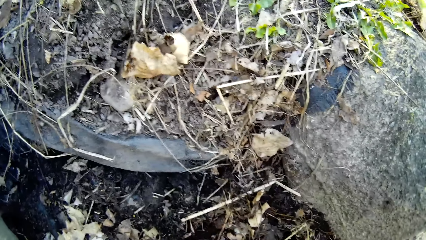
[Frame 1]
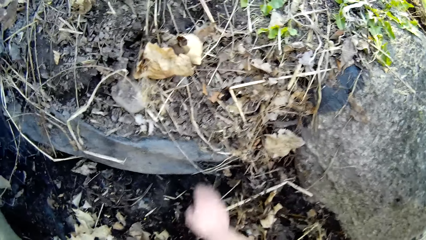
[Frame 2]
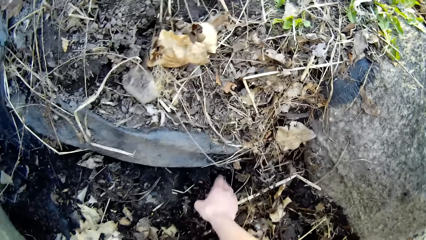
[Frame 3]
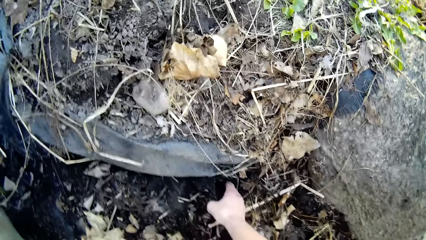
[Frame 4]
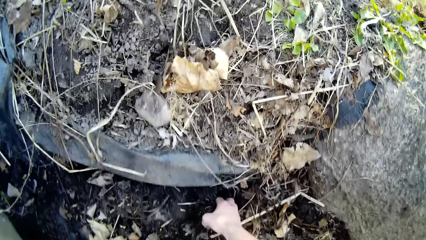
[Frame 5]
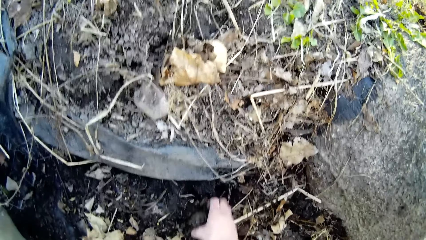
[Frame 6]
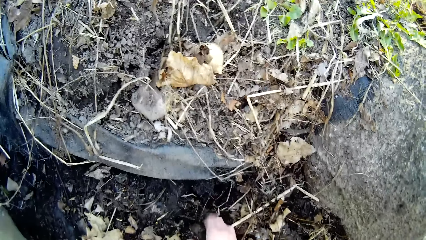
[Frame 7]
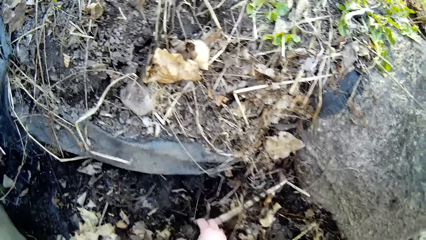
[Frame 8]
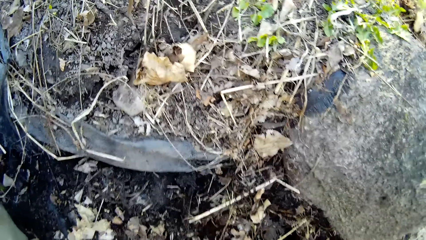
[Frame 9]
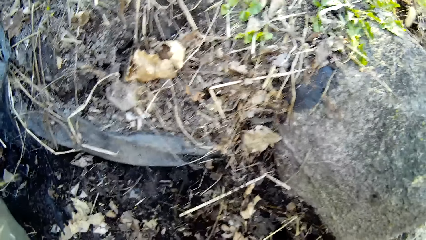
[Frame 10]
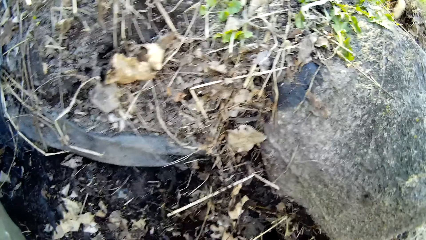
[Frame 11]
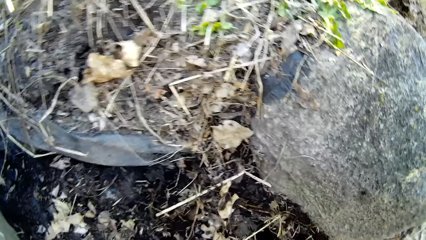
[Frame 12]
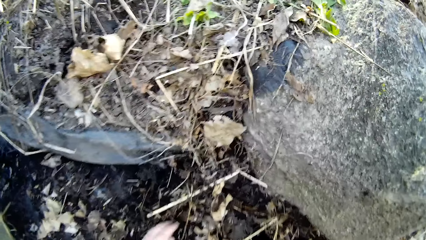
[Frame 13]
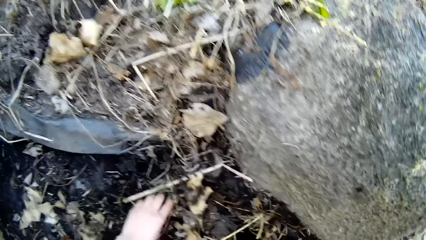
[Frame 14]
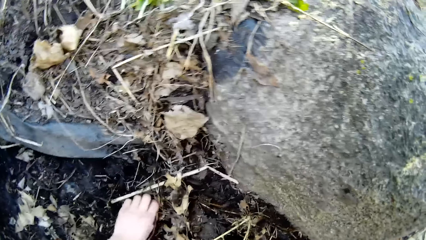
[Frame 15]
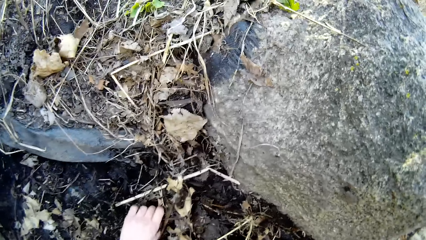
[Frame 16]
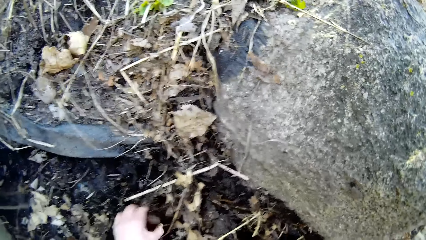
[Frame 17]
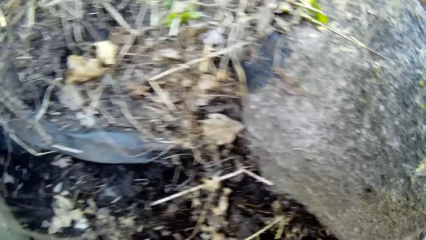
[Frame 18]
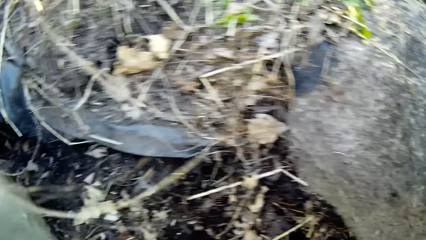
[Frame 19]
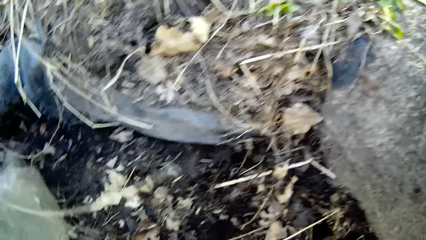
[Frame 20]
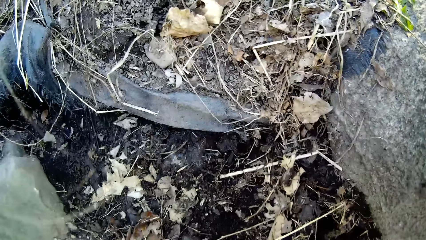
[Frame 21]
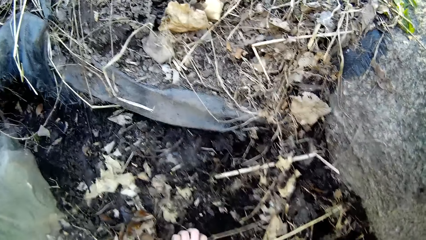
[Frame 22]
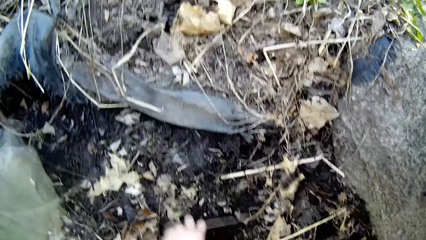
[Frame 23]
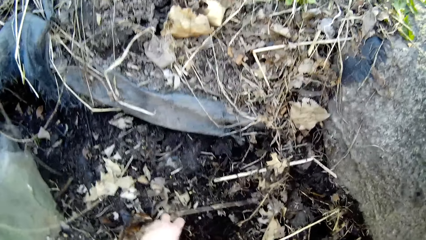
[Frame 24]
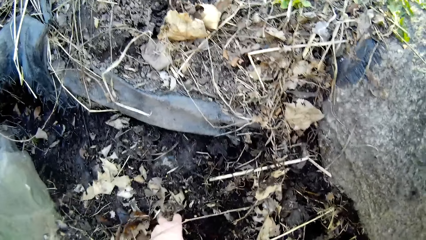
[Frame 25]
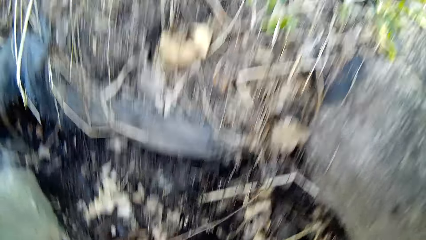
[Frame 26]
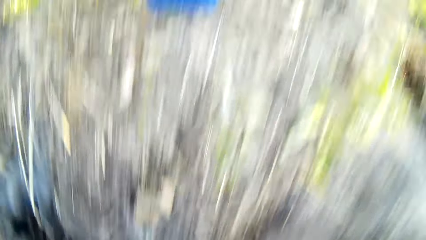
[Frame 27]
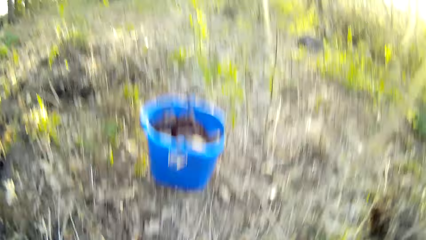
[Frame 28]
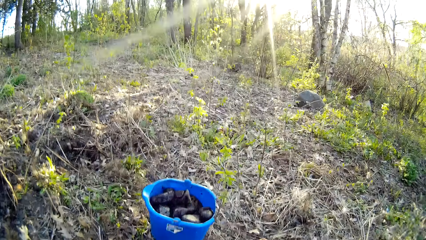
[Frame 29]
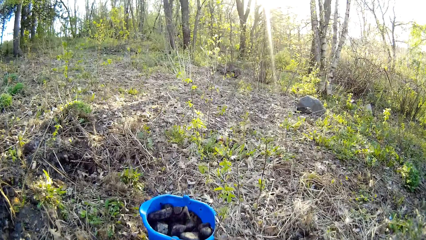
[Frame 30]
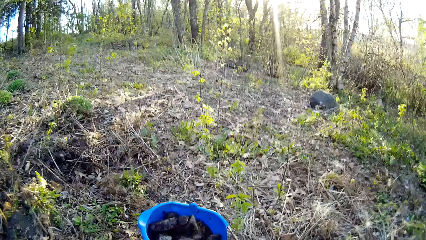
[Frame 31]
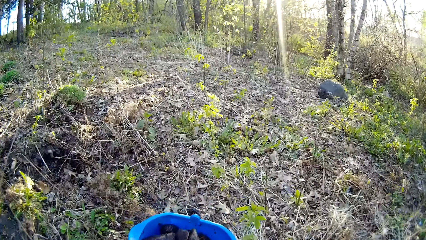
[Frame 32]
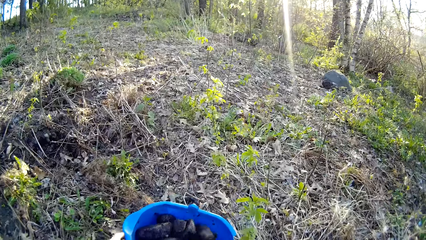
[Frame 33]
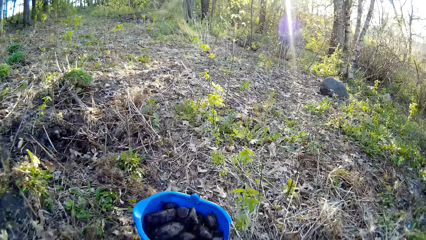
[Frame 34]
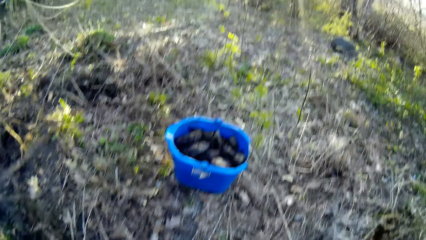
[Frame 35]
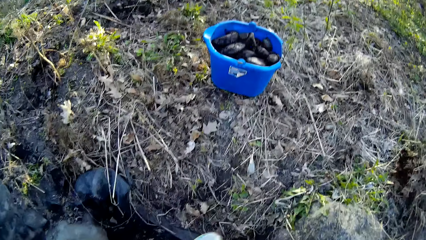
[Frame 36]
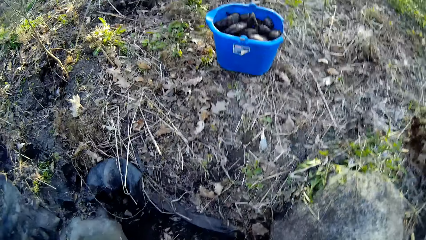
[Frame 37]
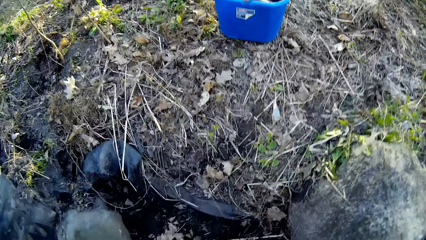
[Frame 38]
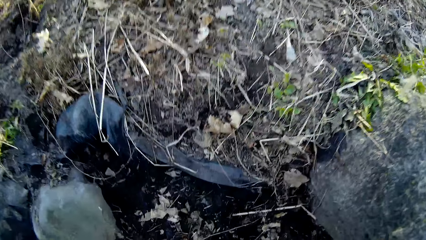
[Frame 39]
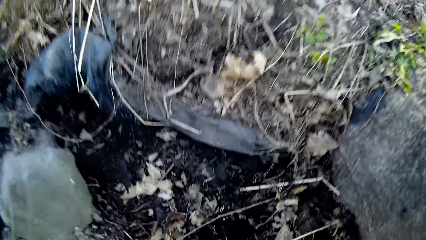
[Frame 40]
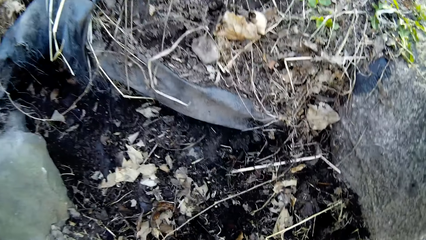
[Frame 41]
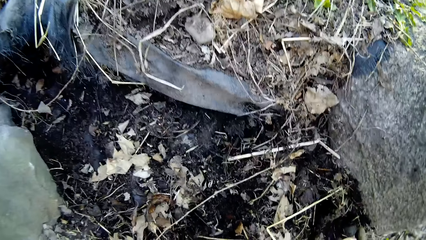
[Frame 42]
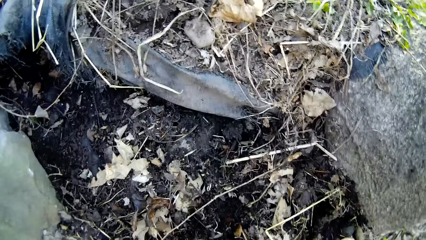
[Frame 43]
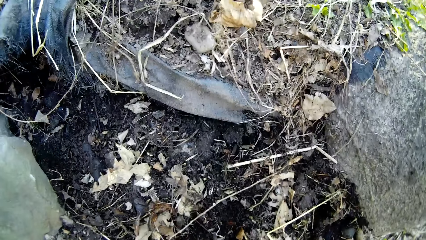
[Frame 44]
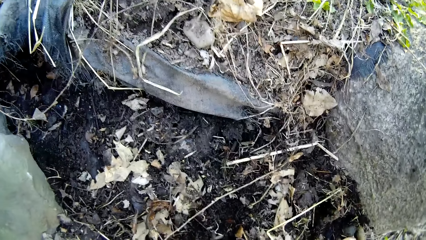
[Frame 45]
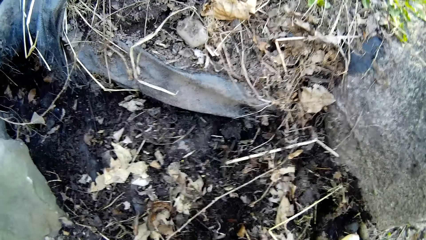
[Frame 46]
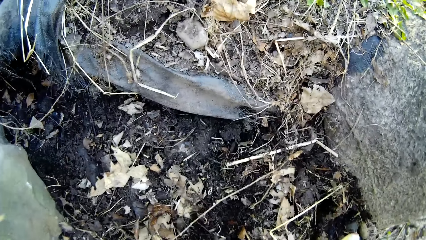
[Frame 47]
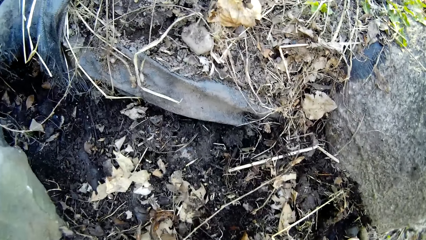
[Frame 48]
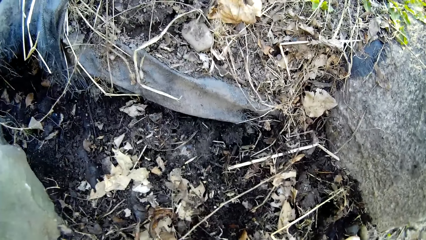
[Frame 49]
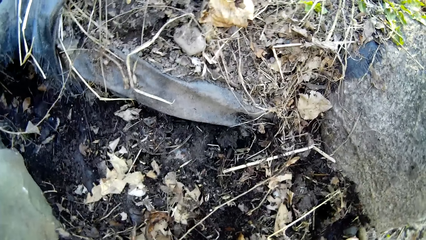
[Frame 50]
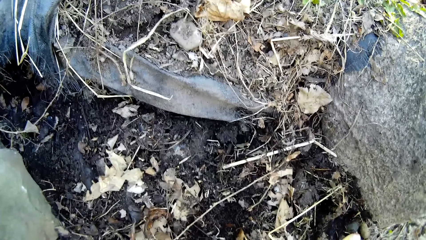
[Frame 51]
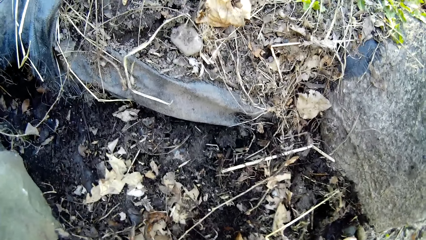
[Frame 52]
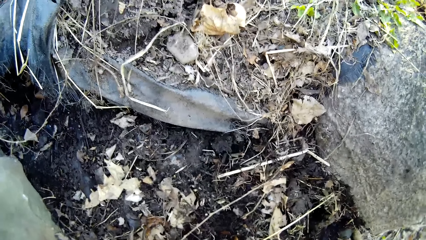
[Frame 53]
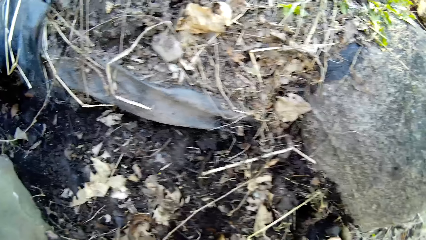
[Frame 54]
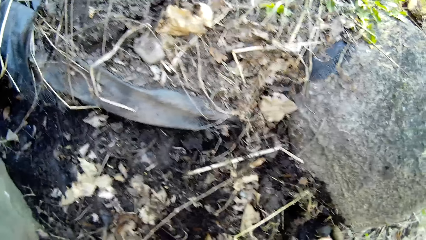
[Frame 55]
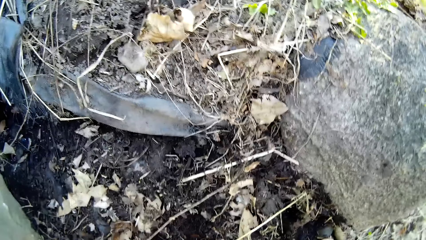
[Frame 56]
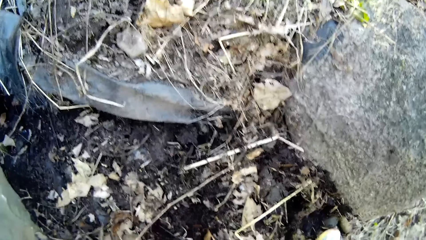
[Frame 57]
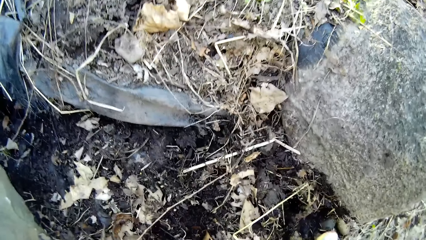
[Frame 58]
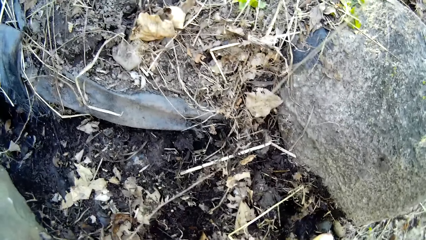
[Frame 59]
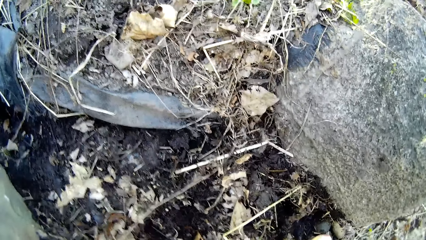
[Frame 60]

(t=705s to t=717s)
The camera wearer picks a piece of stone from the ground with his right hand. He picks pieces of stone from the ground with his left hand. He throws the pieces of stone into the bucket with his hands.

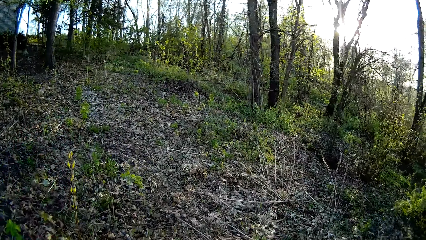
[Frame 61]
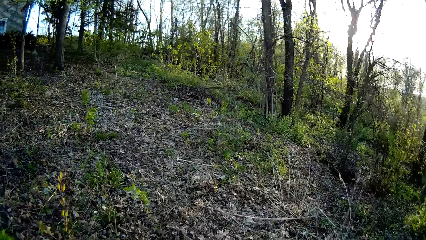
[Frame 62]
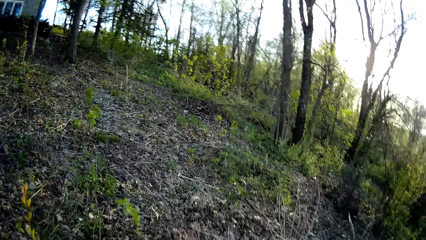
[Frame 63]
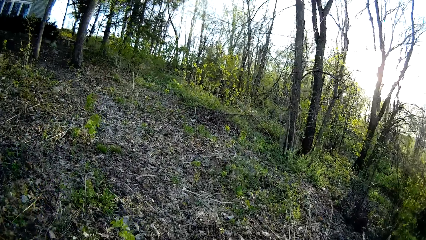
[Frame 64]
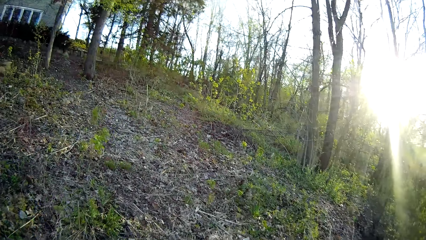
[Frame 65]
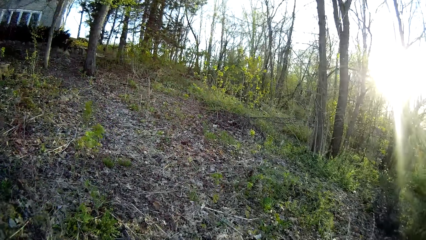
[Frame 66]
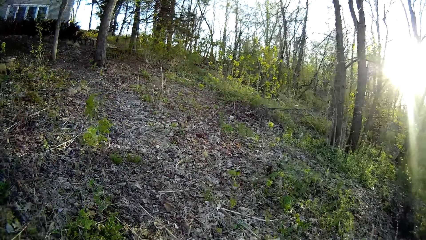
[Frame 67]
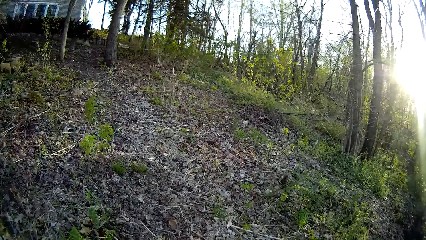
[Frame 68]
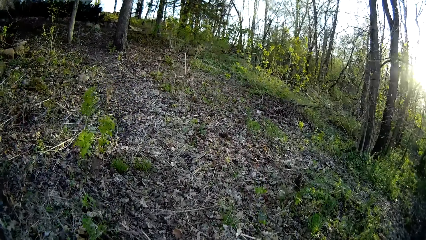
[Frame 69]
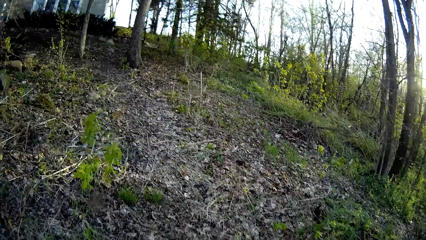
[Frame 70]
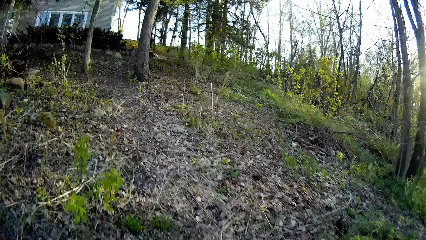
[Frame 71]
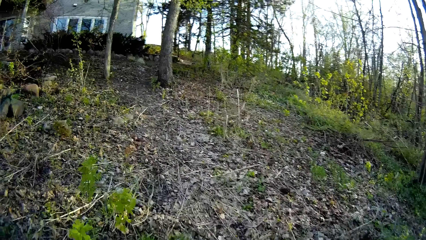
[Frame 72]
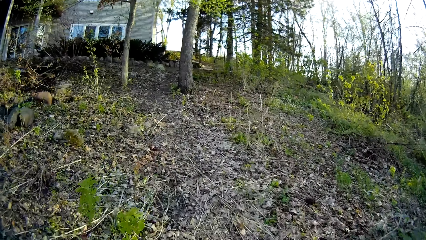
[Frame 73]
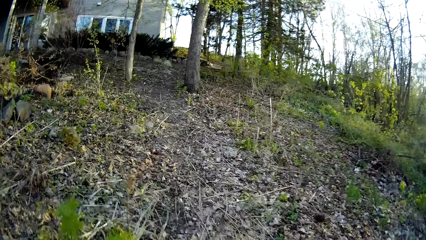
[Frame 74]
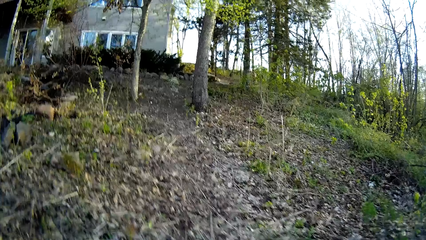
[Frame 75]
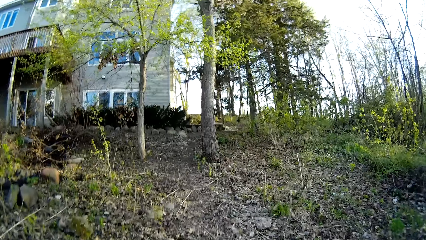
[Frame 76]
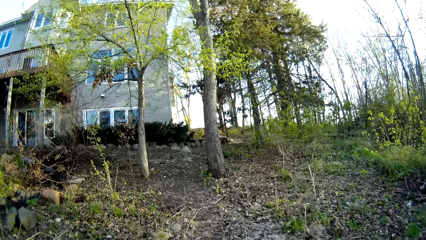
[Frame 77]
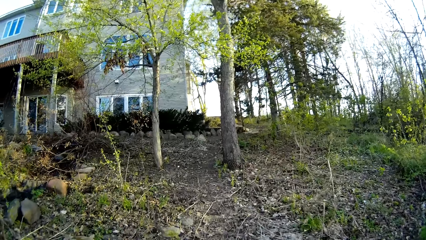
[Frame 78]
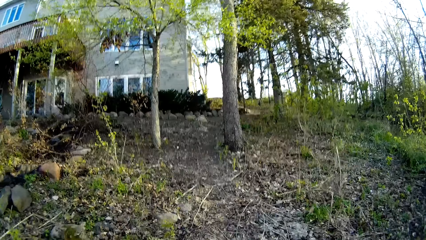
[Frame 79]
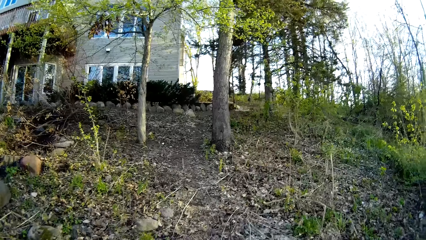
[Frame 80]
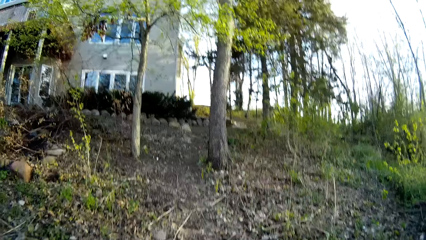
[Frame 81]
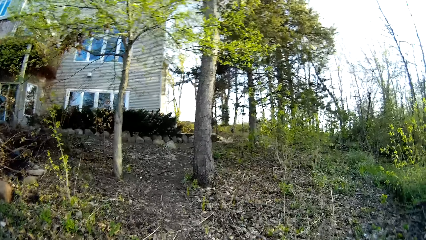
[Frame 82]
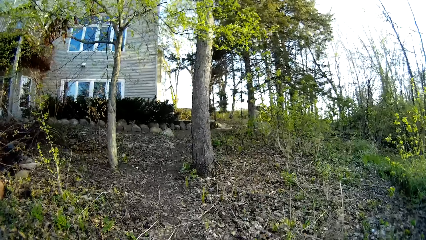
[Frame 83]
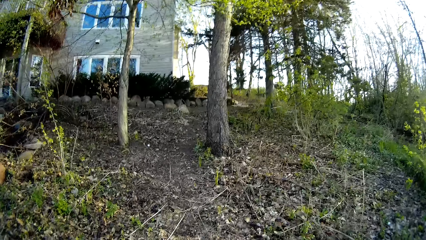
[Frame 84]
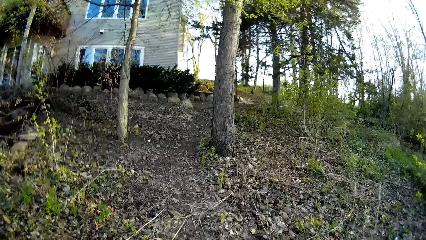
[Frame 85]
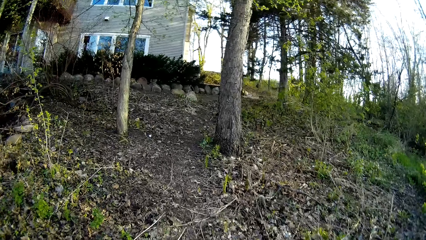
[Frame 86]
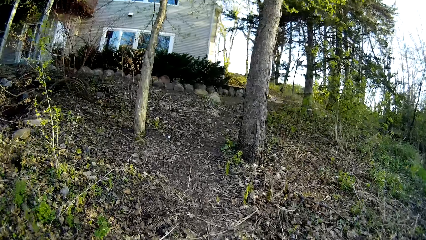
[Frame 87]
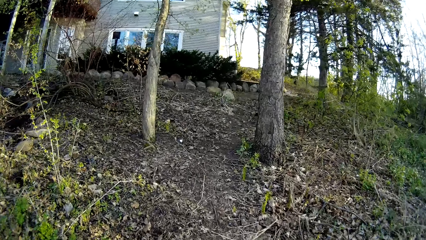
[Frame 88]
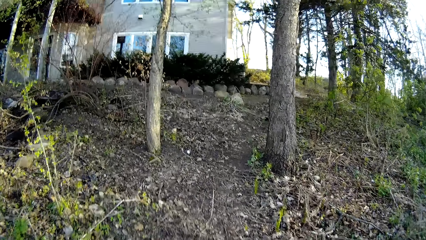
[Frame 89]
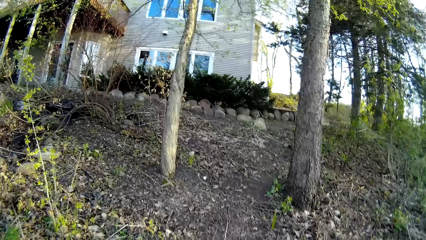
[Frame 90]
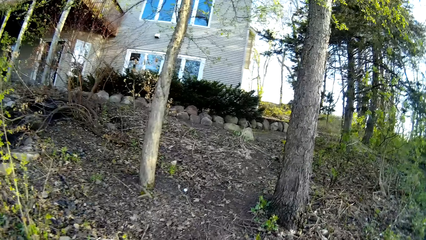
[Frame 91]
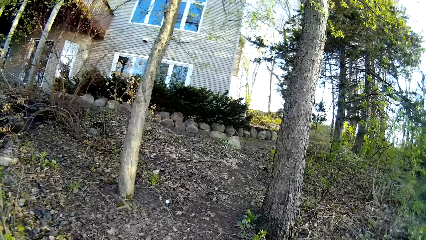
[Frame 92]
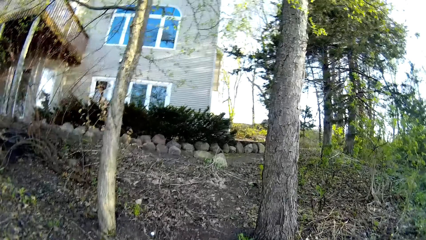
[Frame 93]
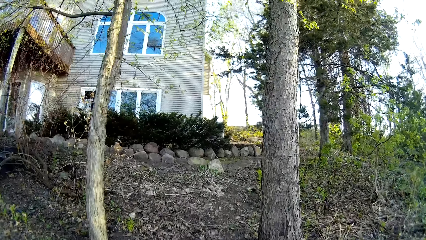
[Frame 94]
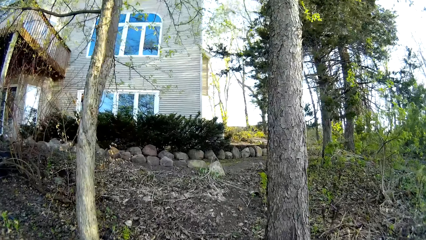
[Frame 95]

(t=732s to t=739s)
The camera wearer walks towards a house.
